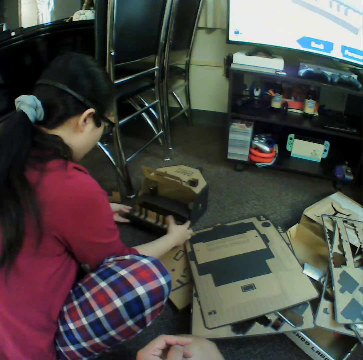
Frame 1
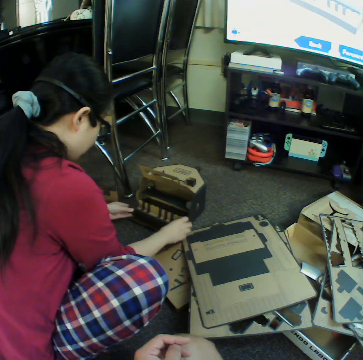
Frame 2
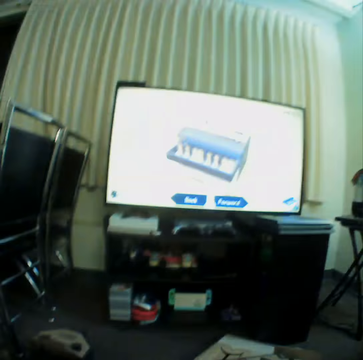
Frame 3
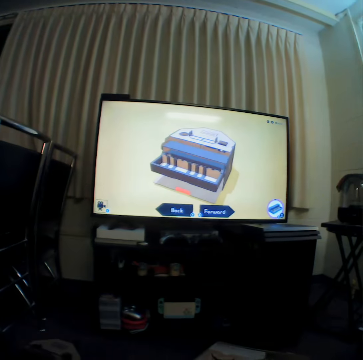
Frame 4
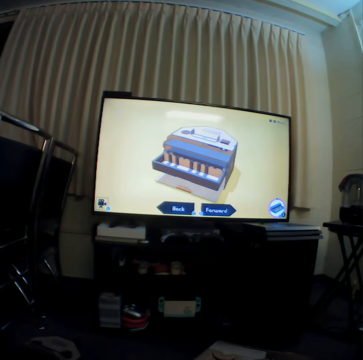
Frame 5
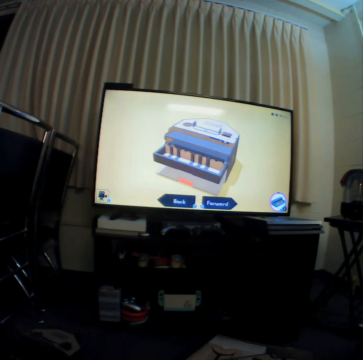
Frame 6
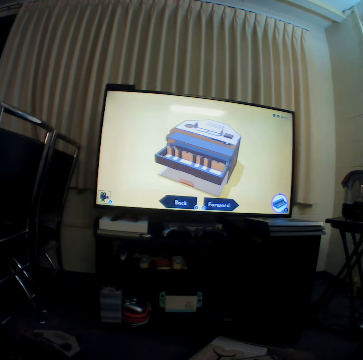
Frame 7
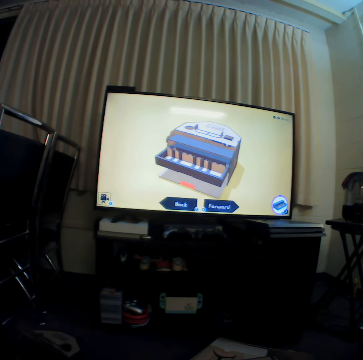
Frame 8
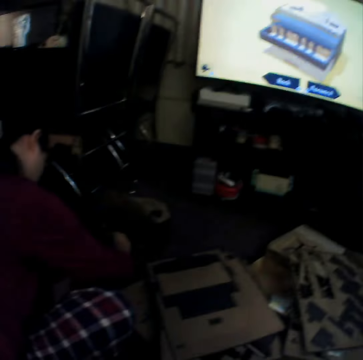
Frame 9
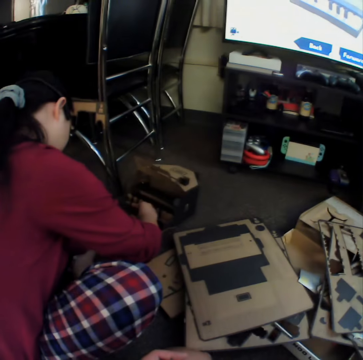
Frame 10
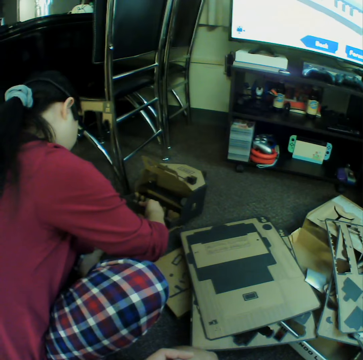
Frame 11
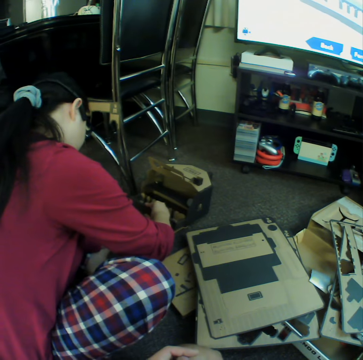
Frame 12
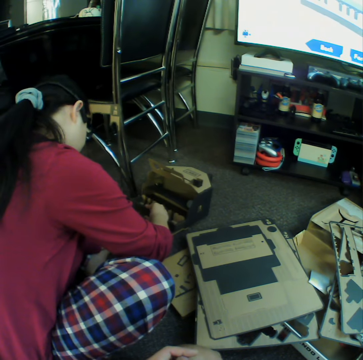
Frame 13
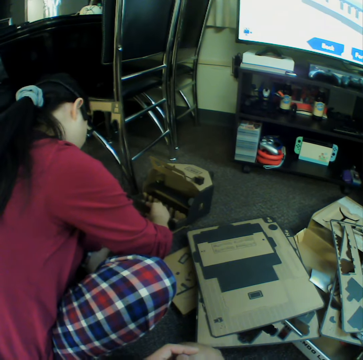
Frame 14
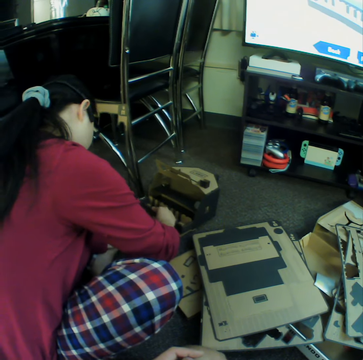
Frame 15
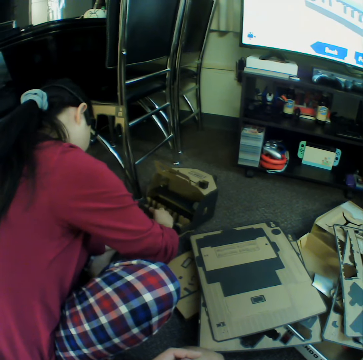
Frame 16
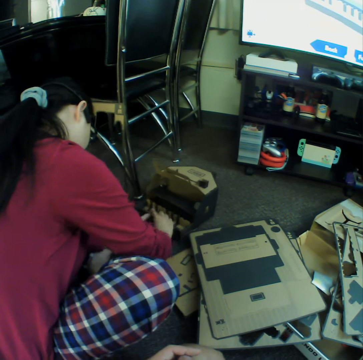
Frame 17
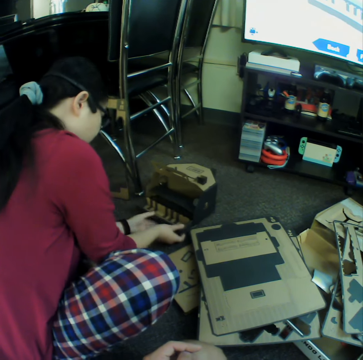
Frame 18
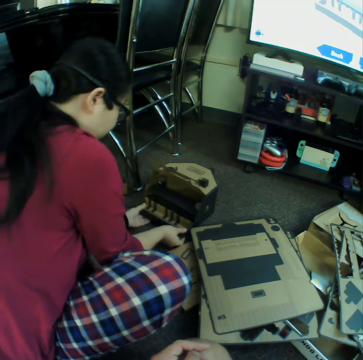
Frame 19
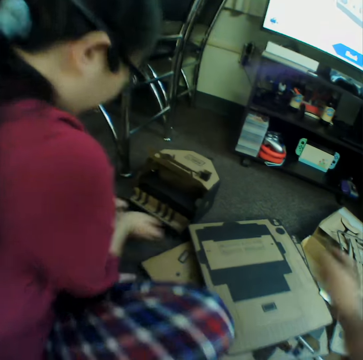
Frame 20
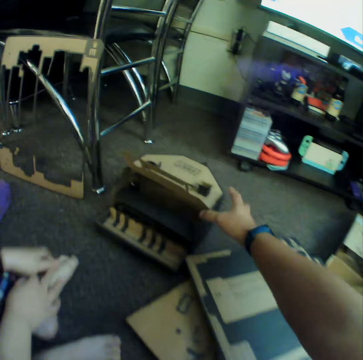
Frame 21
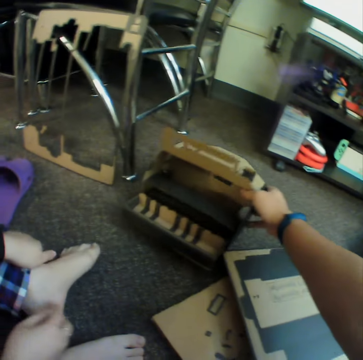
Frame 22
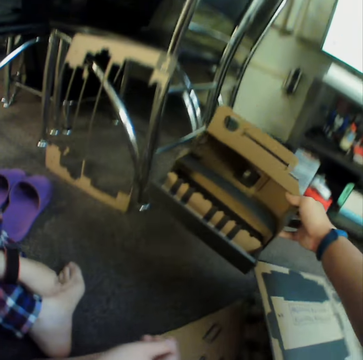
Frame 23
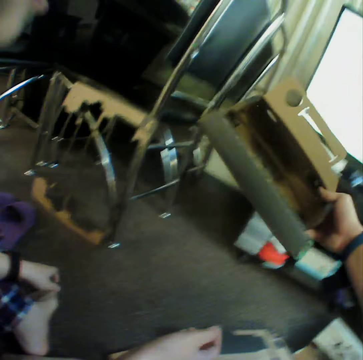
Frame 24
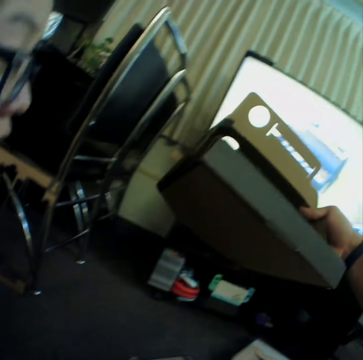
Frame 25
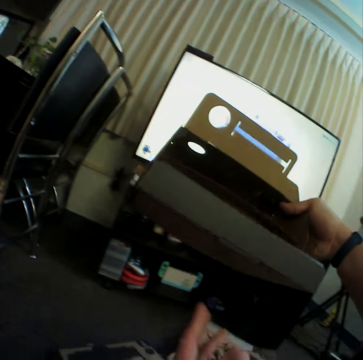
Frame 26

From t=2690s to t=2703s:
A woman joins boxes. The camera wearer watches television. The woman joins the boxes. The camera wearer picks a box.

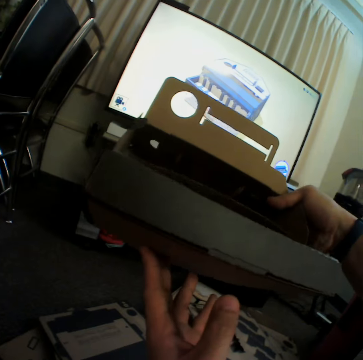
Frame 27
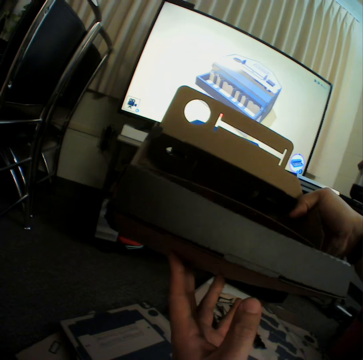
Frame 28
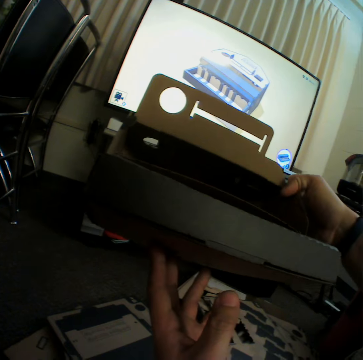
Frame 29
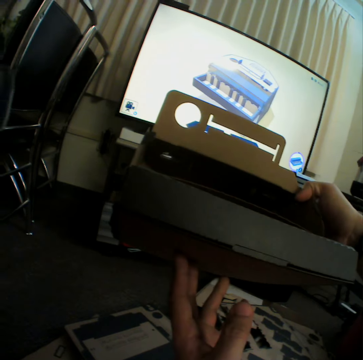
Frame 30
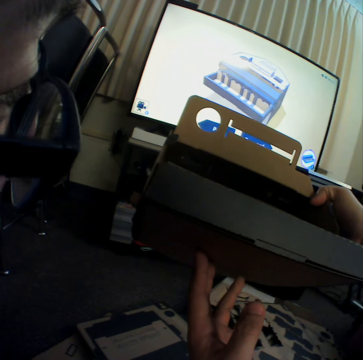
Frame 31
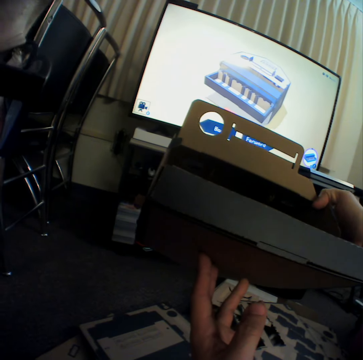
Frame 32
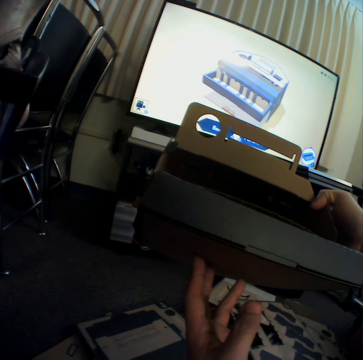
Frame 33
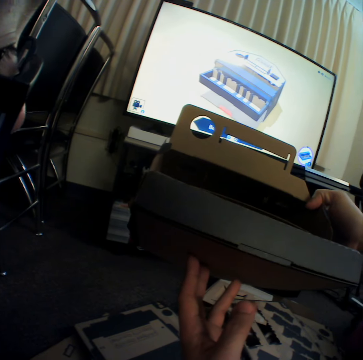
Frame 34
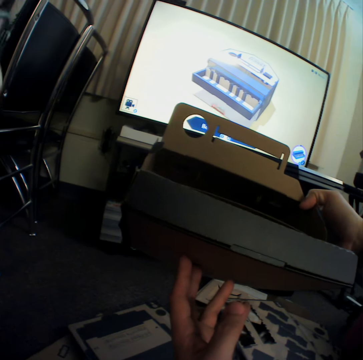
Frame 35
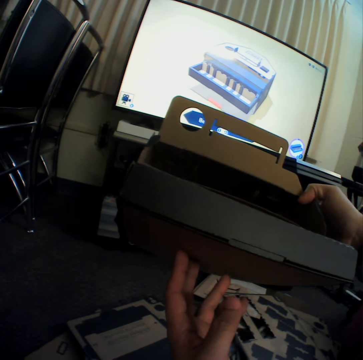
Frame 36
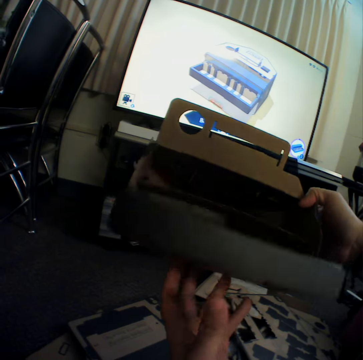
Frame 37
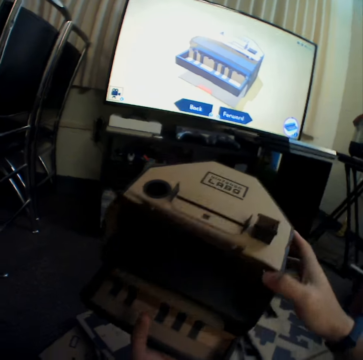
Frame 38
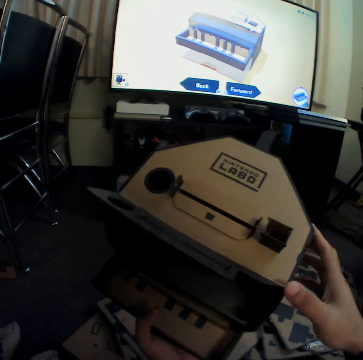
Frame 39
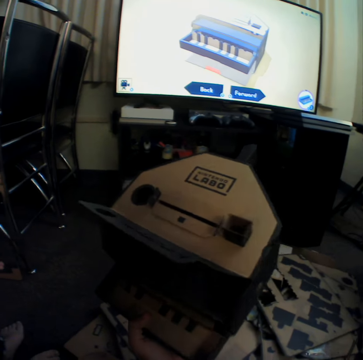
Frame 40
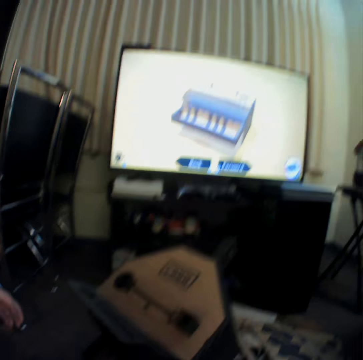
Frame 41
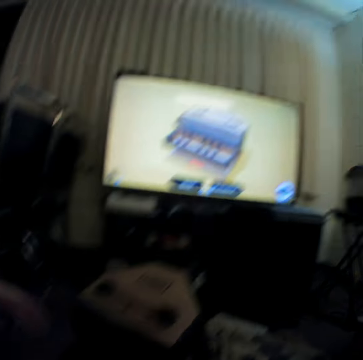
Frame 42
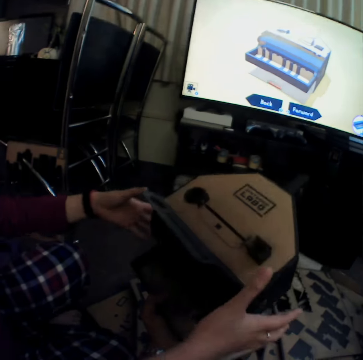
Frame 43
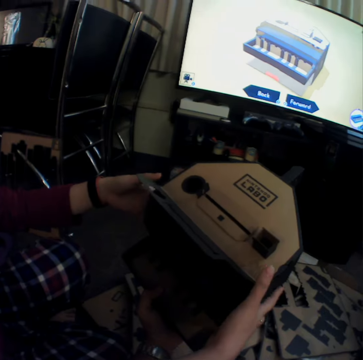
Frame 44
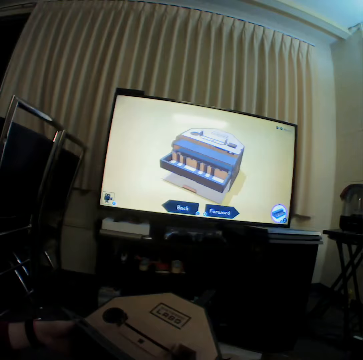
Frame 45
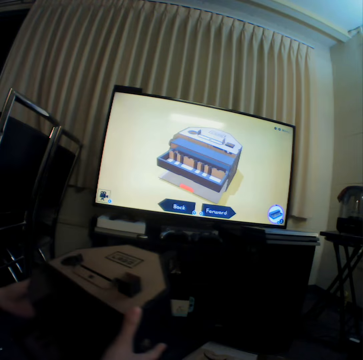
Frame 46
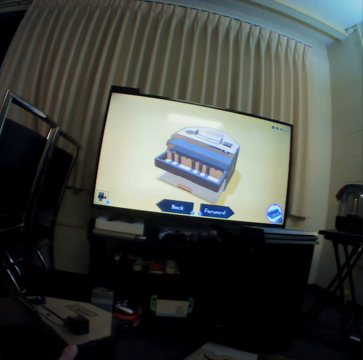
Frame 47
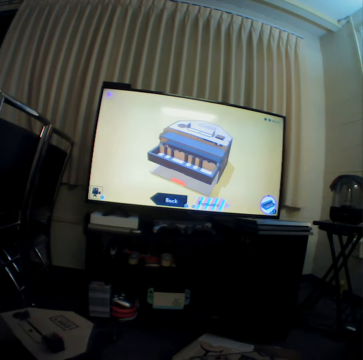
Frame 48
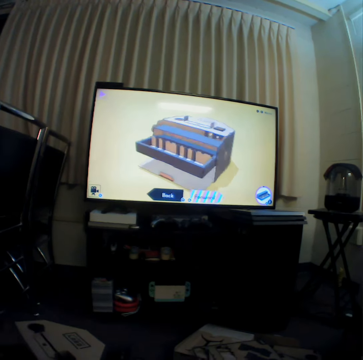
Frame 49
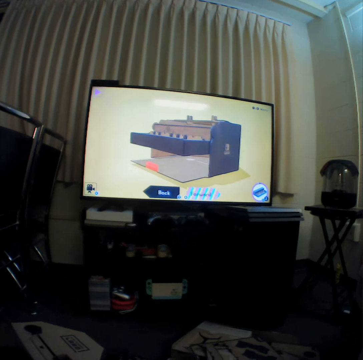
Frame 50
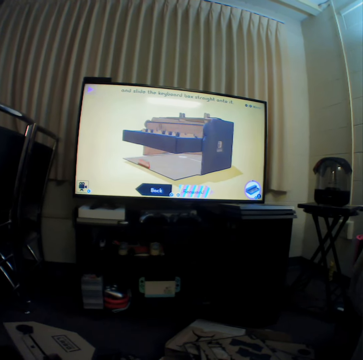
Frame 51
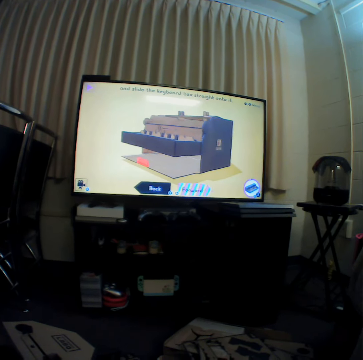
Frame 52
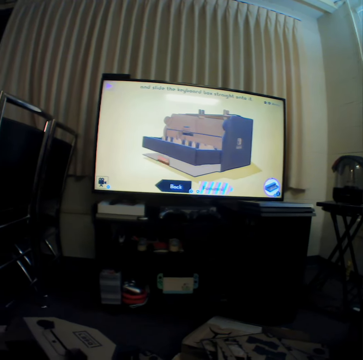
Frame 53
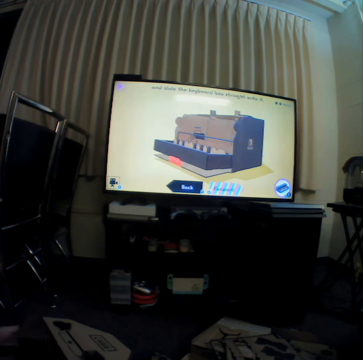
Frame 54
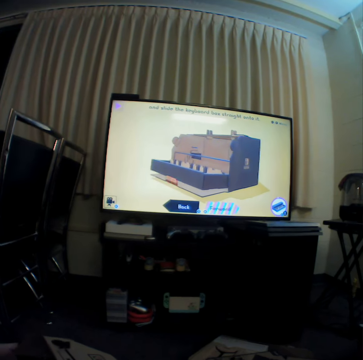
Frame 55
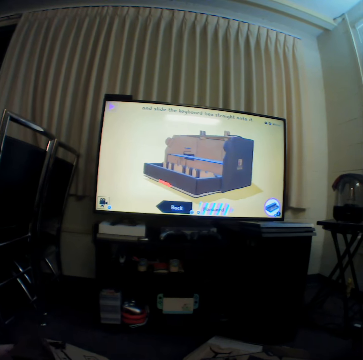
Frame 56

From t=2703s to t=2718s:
The camera wearer holds a box with hands. They make something using cartons. A woman picks the box from the camera wearer. The camera wearer watches television.

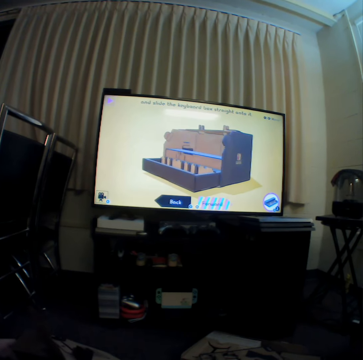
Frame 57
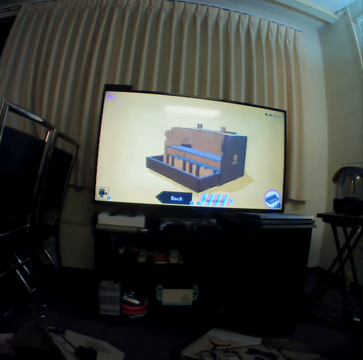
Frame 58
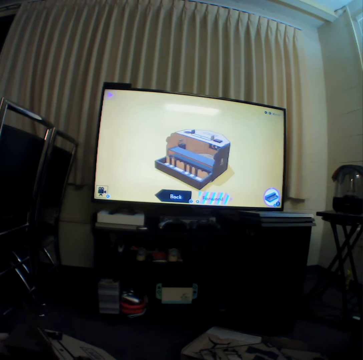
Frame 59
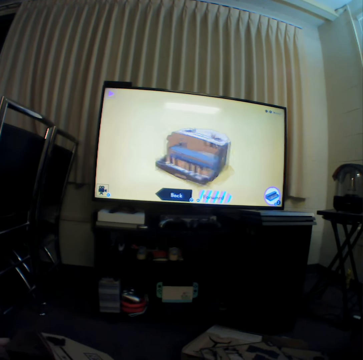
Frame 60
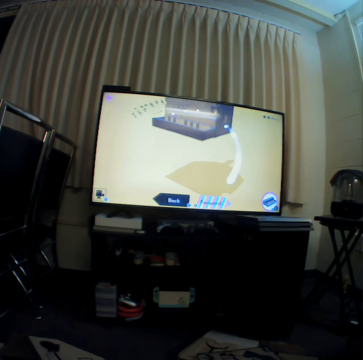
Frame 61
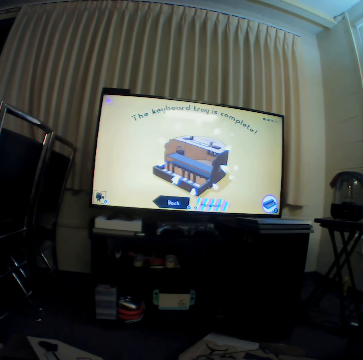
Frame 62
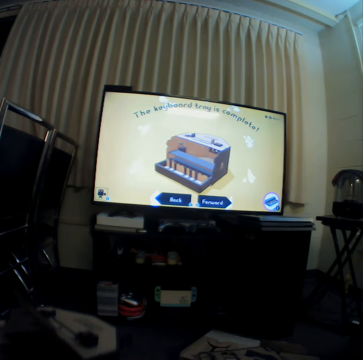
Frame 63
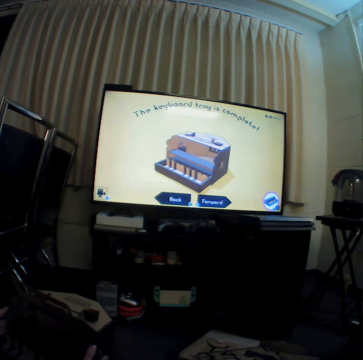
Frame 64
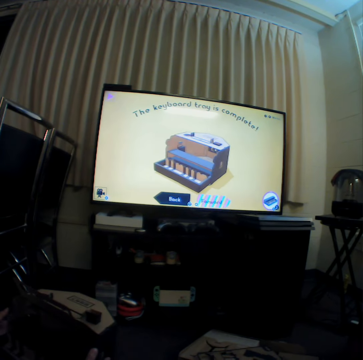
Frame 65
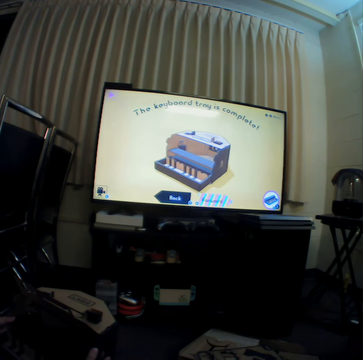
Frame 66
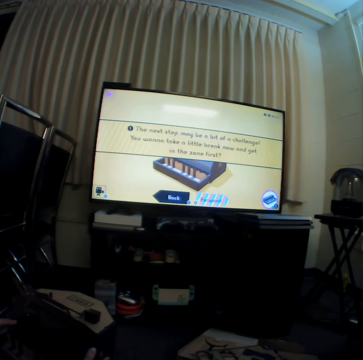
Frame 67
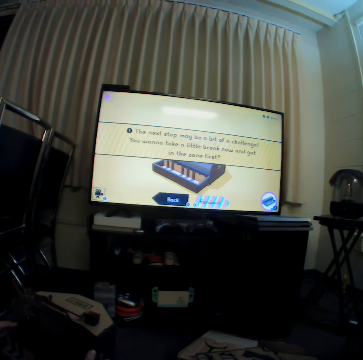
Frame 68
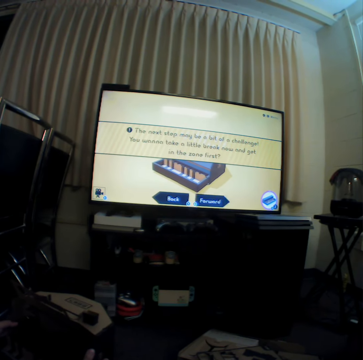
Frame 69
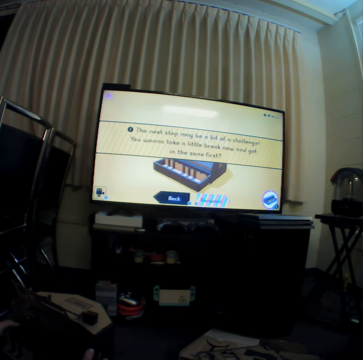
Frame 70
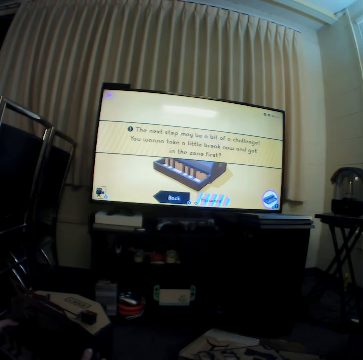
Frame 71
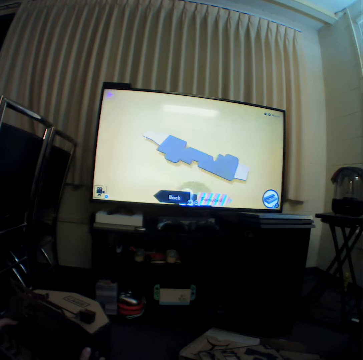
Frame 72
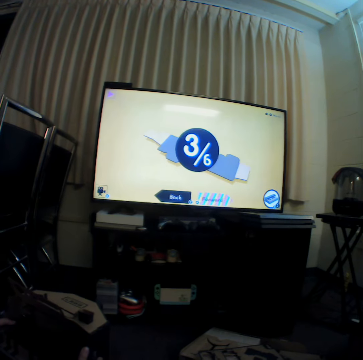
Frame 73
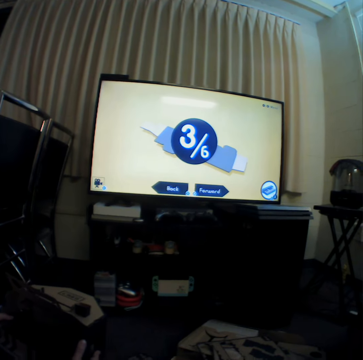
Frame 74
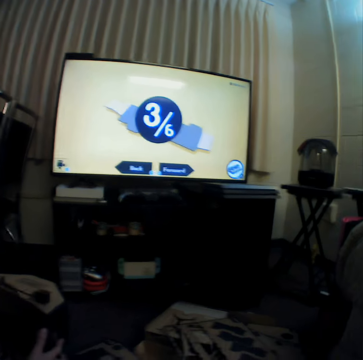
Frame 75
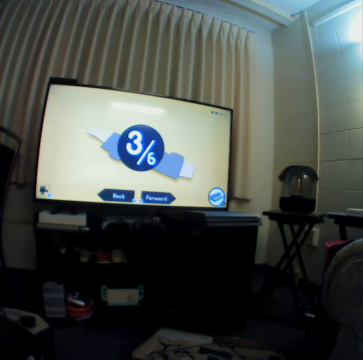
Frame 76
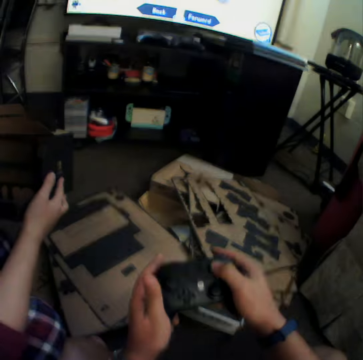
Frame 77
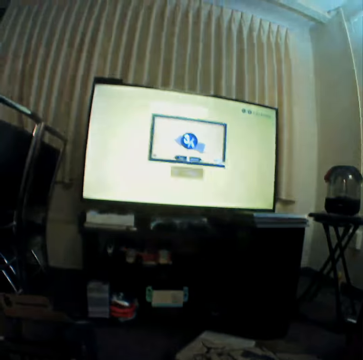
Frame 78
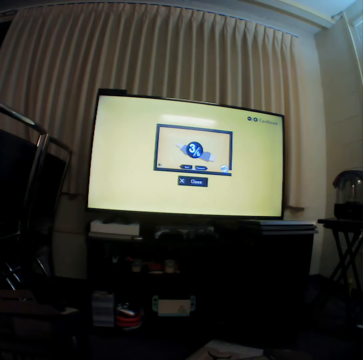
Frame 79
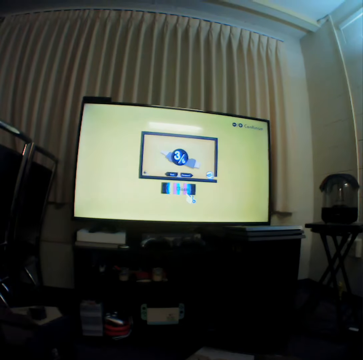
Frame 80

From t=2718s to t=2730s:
The camera wearer moves the console.
